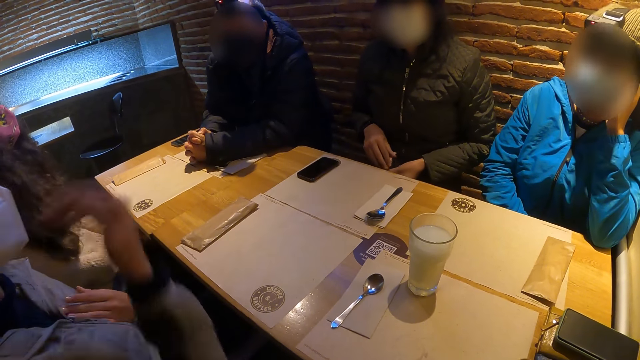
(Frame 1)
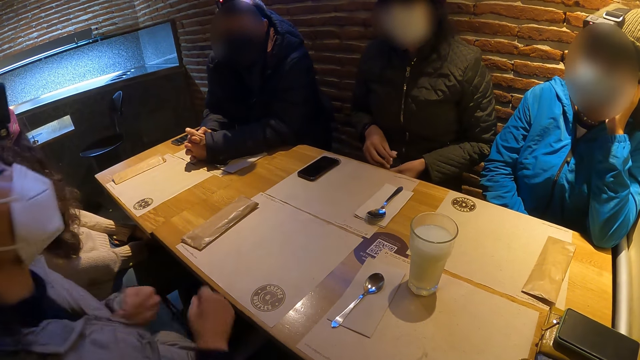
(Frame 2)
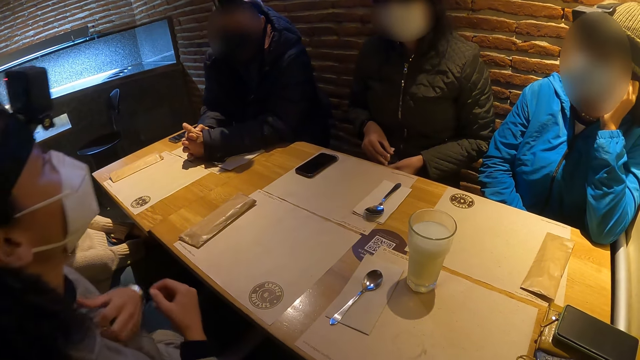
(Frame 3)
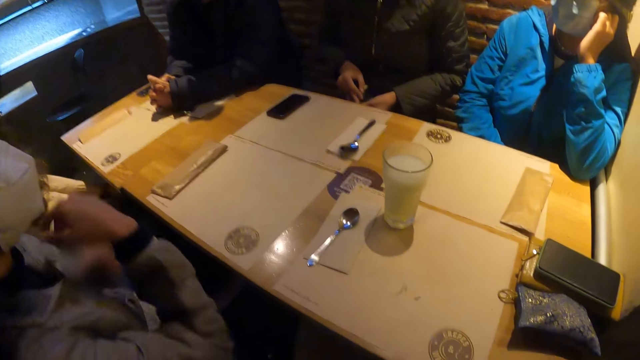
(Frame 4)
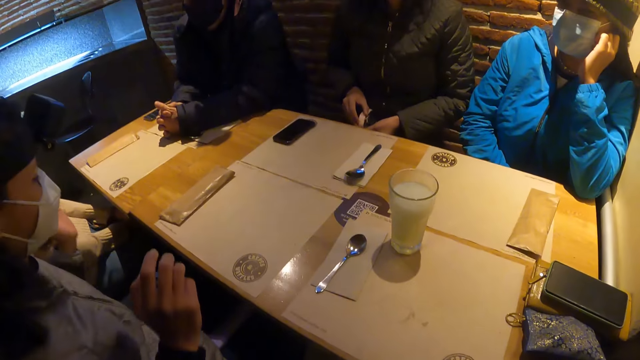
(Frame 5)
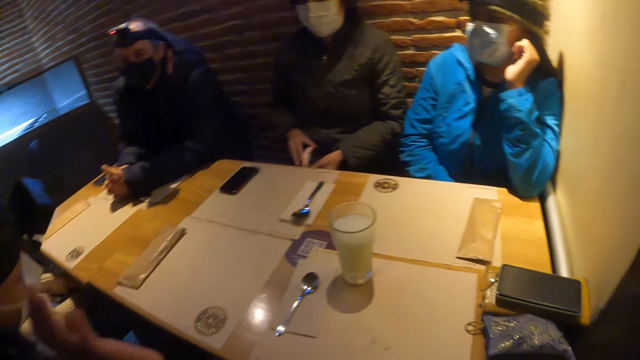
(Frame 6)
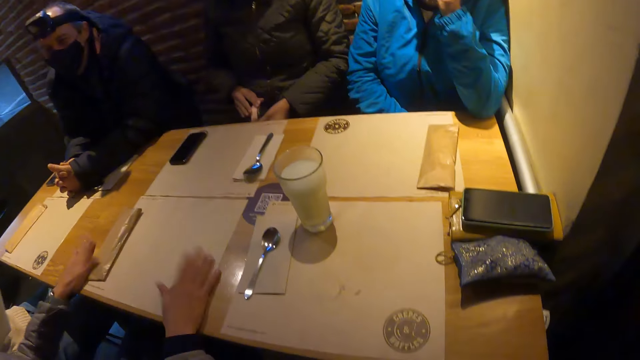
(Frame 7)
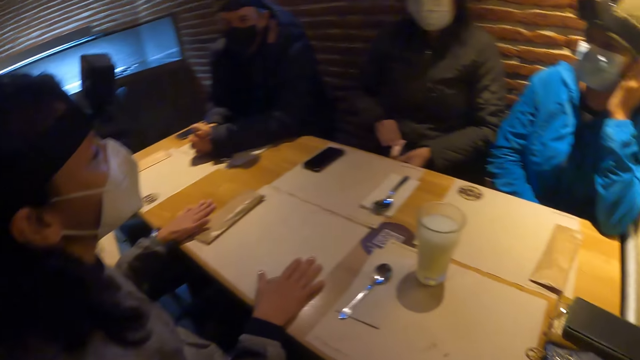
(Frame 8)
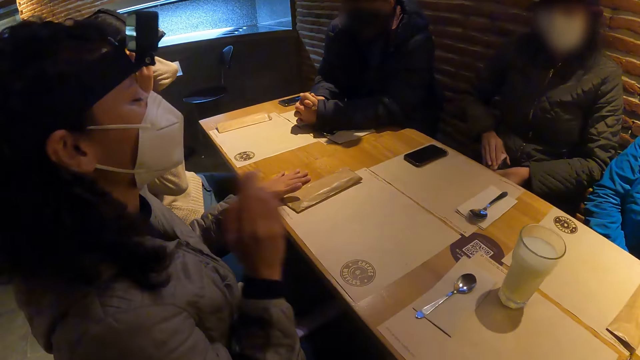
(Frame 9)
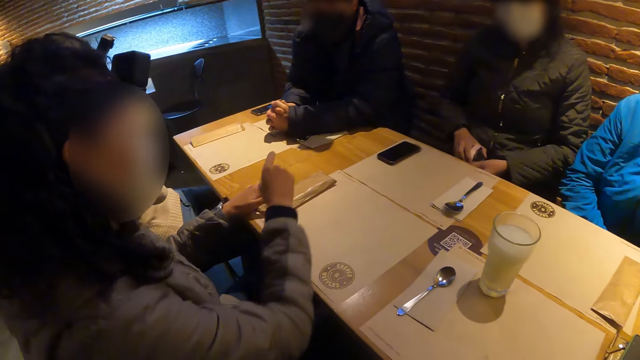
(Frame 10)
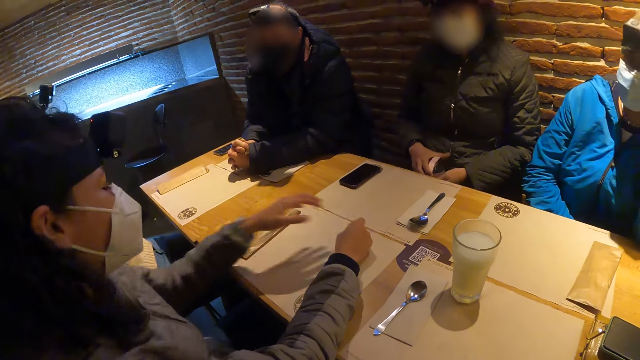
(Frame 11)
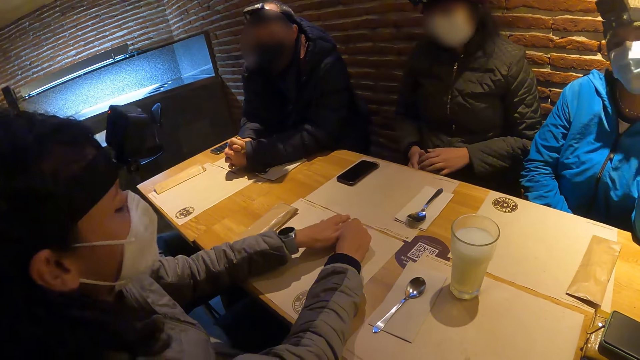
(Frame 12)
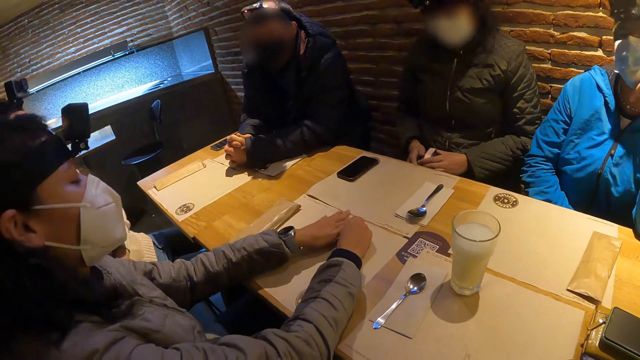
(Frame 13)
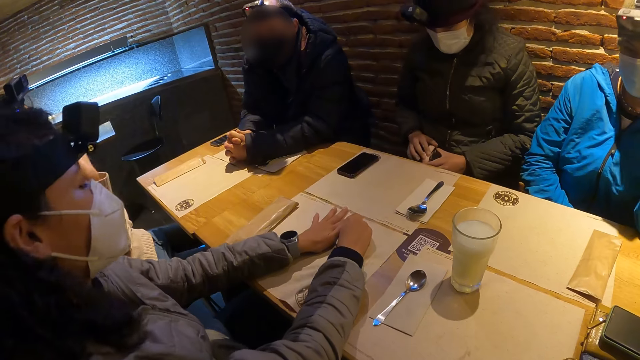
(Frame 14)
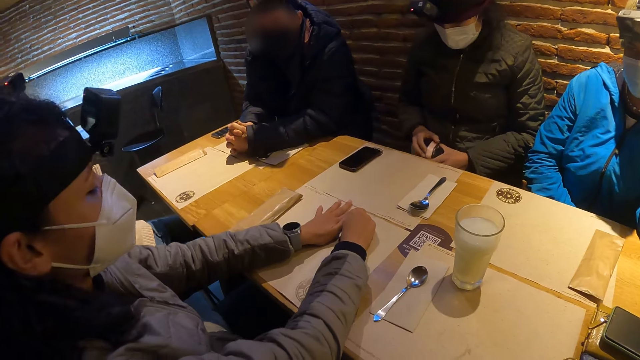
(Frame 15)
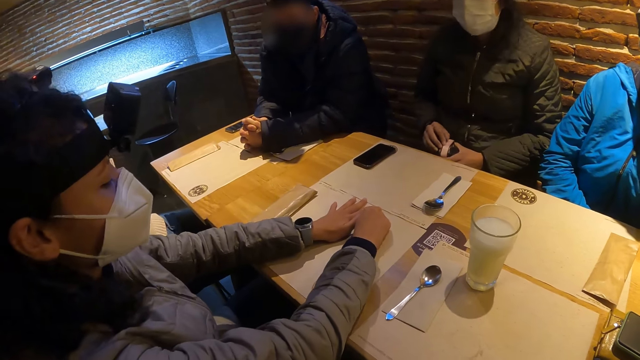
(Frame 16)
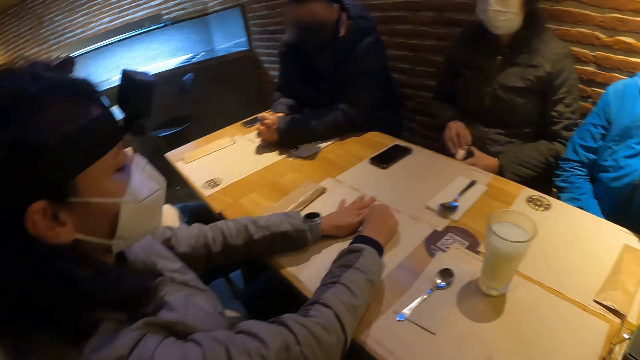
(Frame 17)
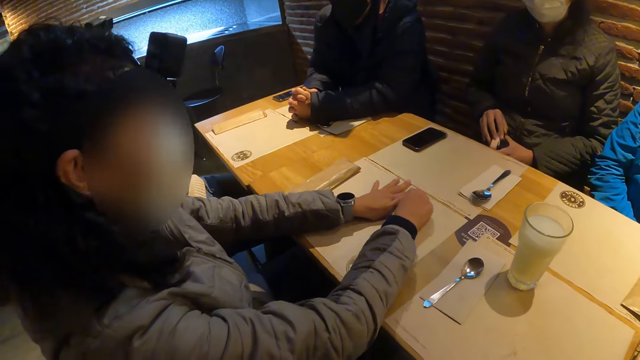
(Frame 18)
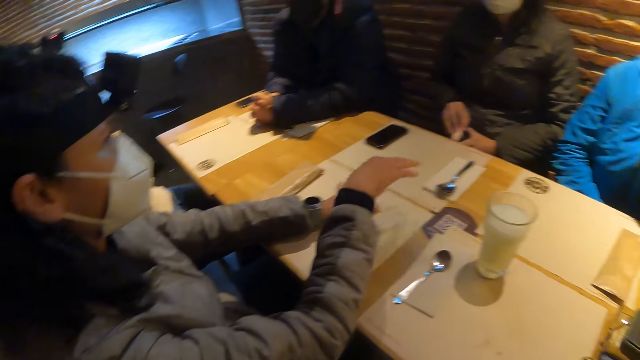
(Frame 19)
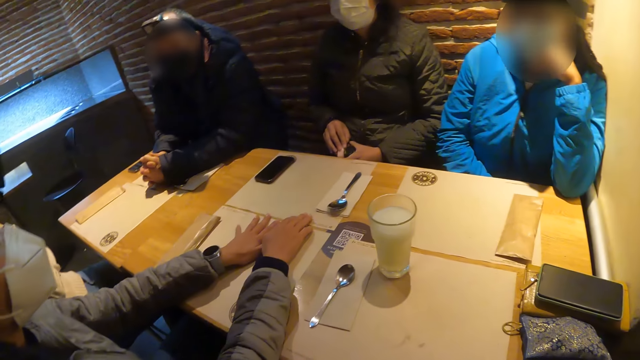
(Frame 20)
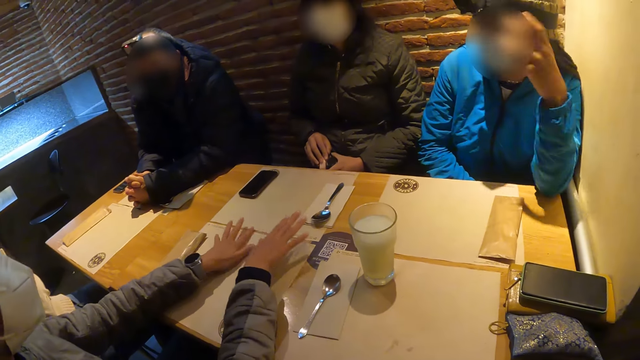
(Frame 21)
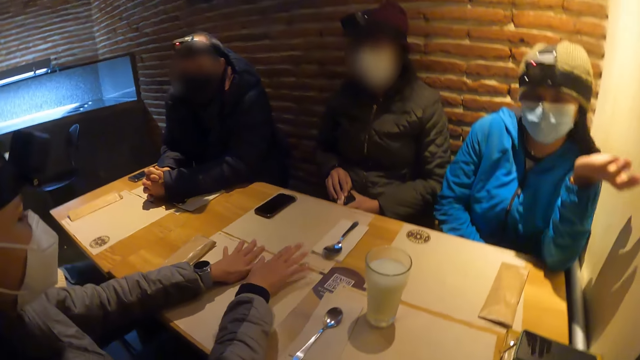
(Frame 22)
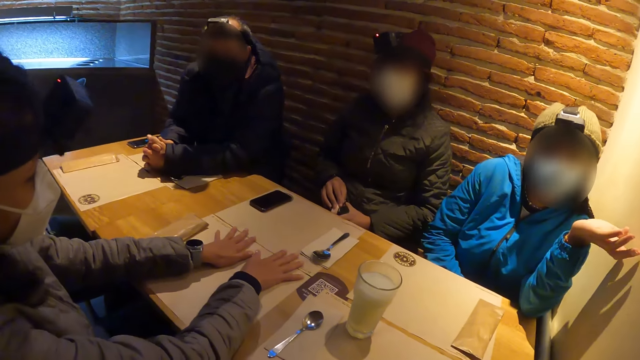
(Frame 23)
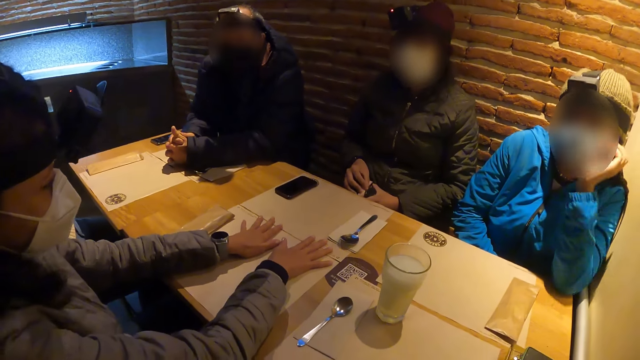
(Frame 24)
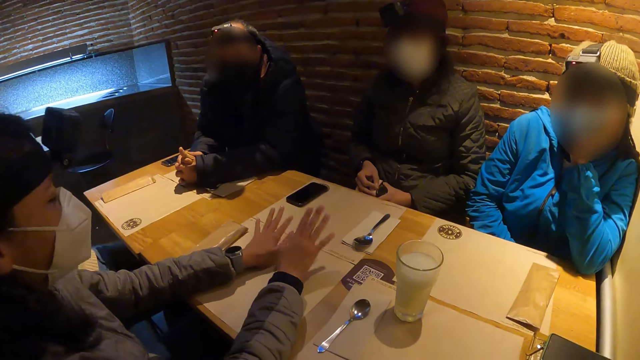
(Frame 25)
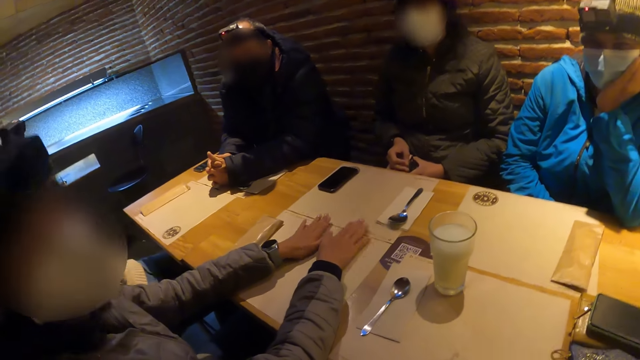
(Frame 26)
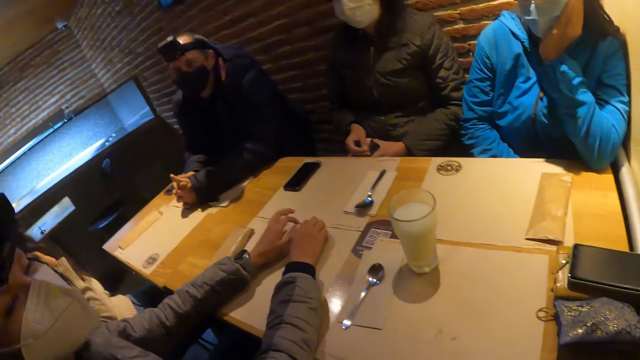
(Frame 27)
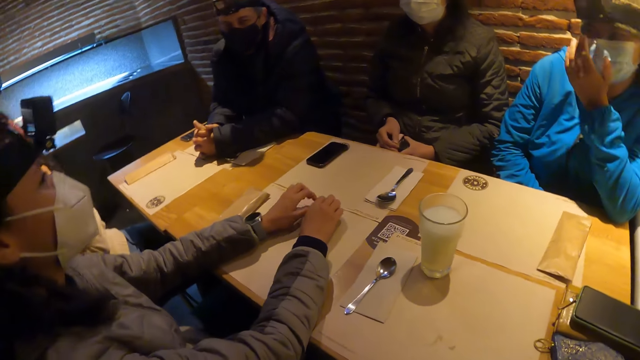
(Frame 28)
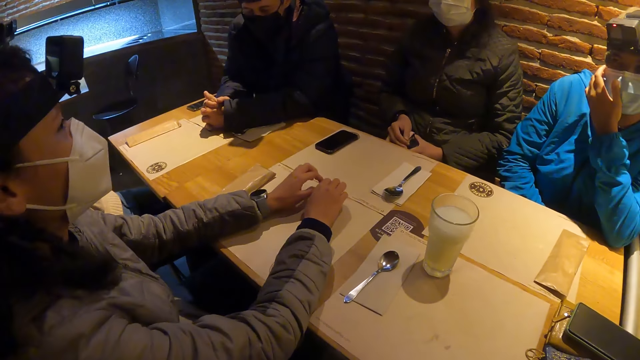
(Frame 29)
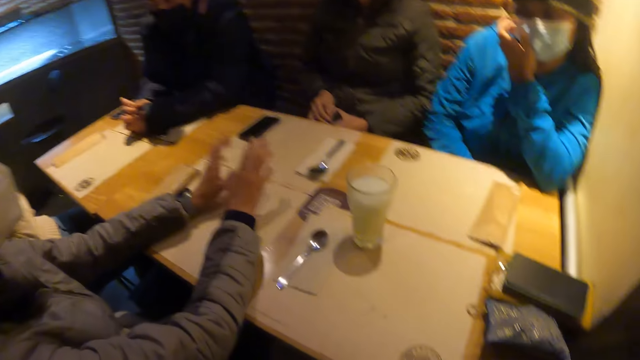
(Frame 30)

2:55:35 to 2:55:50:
The woman places her hands on the table. She removes her right hand from the table and removes her left hand from the table. She places her hands on the table. The woman converses with the camera wearer and a group of people. Another woman removes her left hand from her jaw. A third woman interacts with the camera wearer. A lady talks to a person. The camera wearer interacts with a fourth woman. The person looks at the camera wearer.

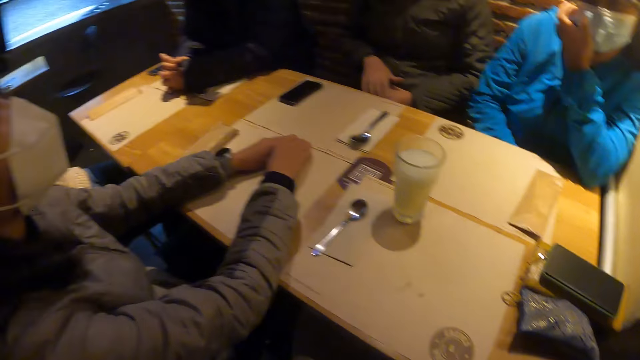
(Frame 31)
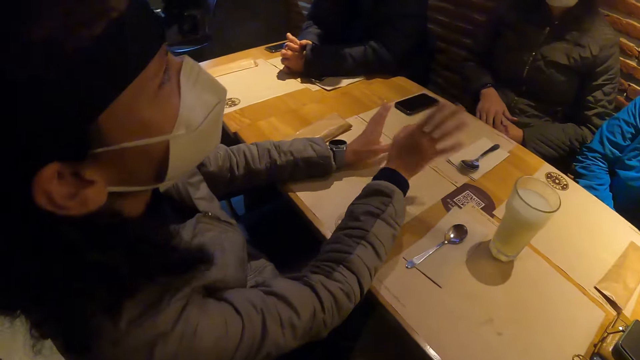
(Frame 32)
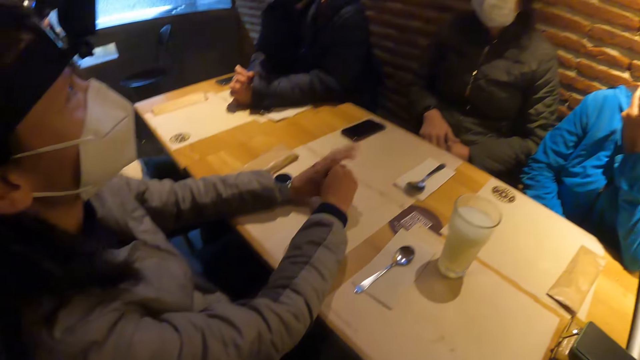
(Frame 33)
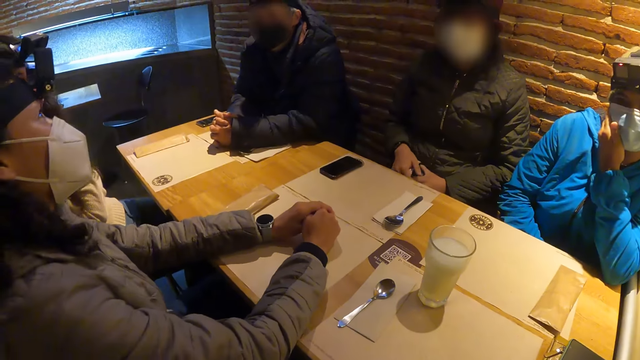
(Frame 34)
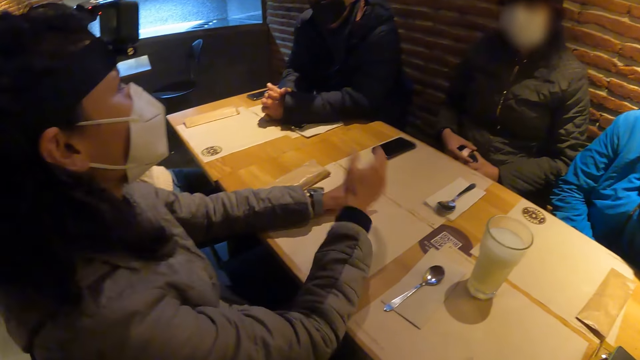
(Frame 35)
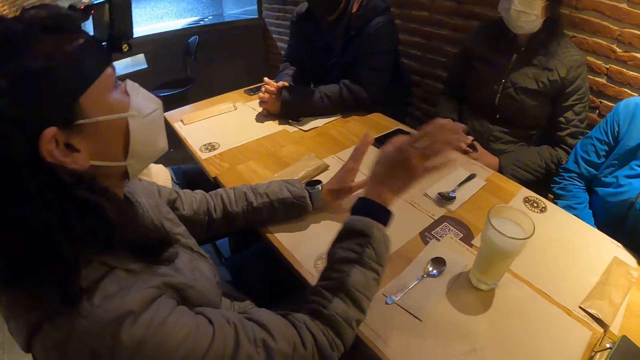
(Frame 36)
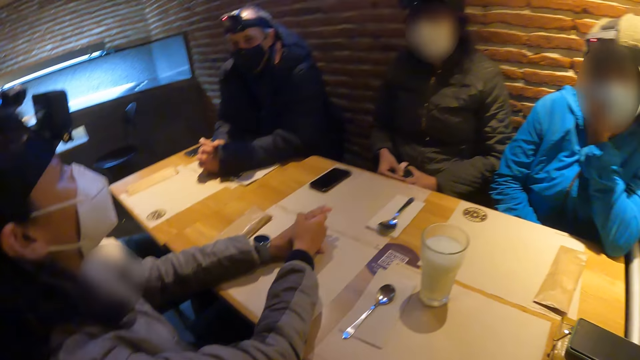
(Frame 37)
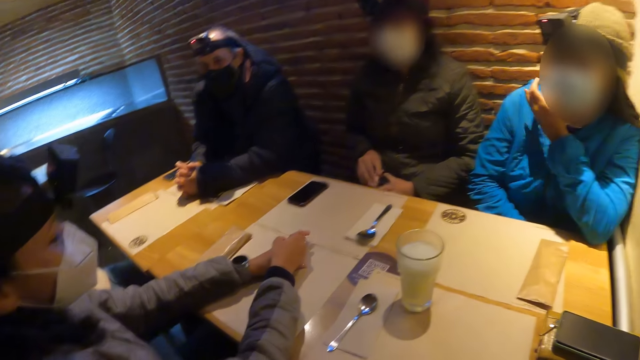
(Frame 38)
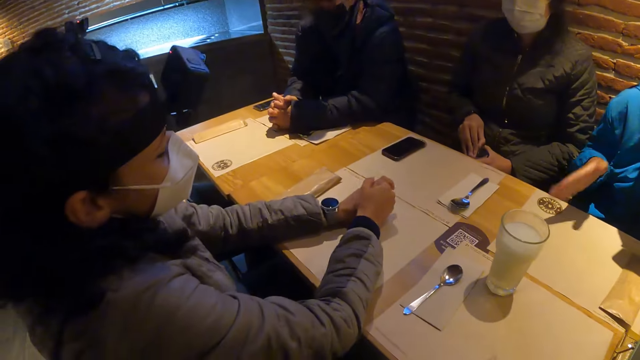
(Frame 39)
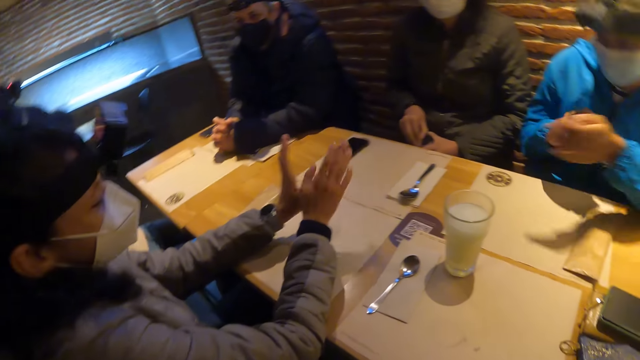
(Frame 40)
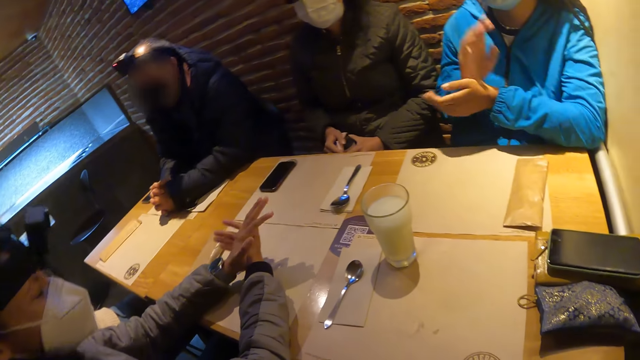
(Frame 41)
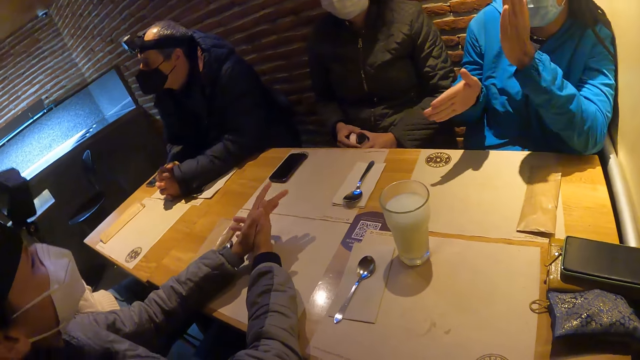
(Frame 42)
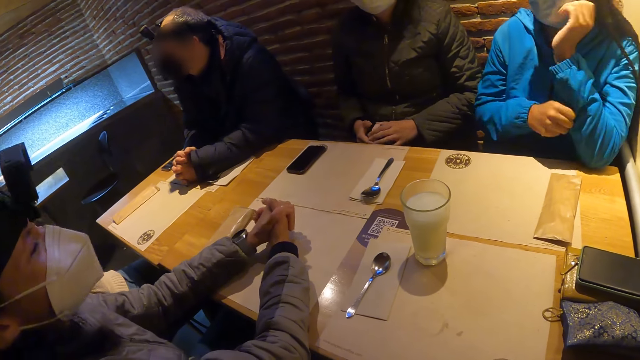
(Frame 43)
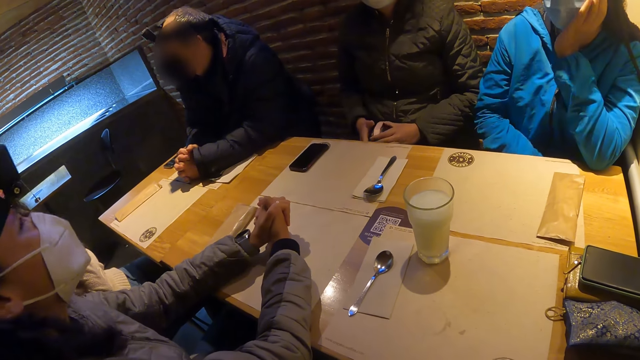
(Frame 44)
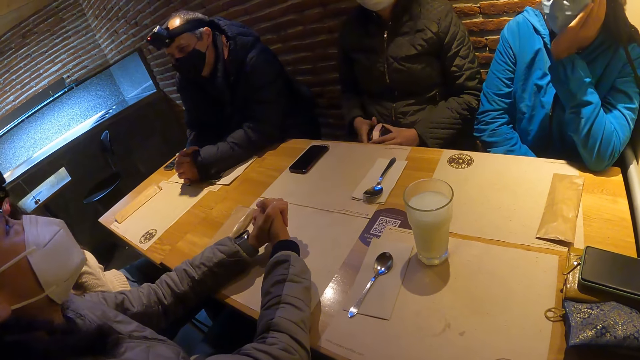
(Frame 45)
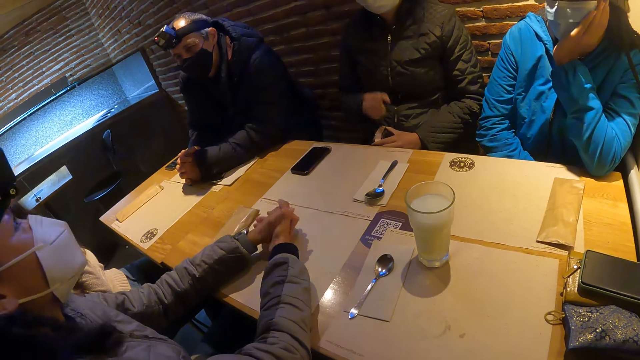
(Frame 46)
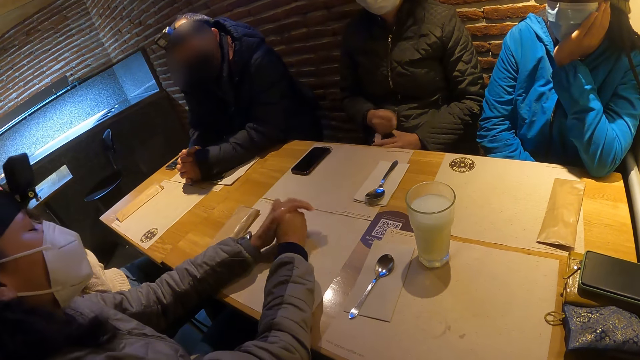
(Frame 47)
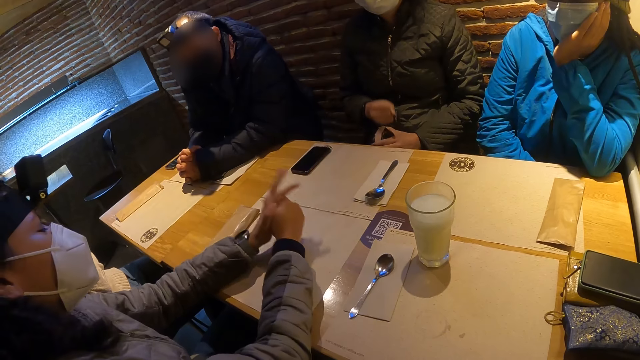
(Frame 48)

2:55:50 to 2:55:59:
The person talks to the lady. A woman interacts with another woman. Another lady holds a water bottle with both hands. A man looks at the person. The other lady knocks at the water bottle with her right hand.
